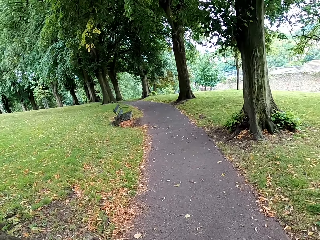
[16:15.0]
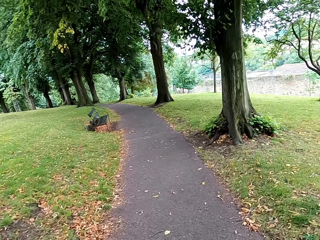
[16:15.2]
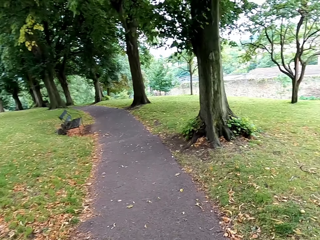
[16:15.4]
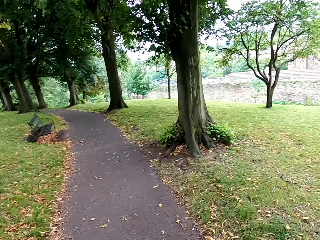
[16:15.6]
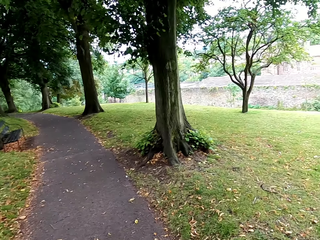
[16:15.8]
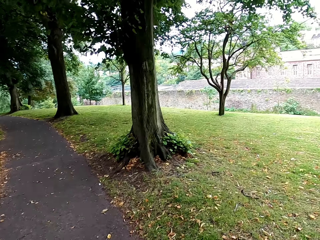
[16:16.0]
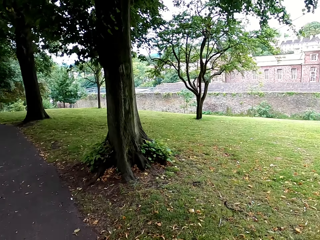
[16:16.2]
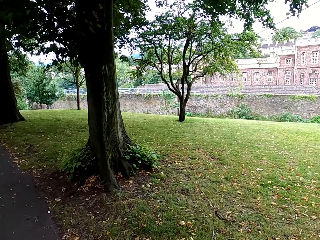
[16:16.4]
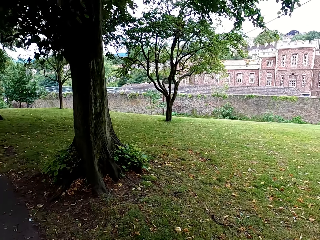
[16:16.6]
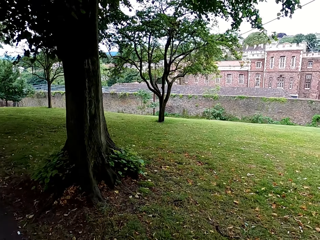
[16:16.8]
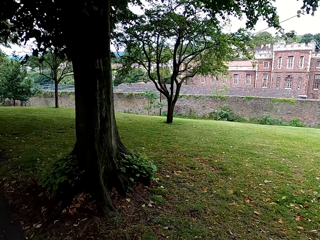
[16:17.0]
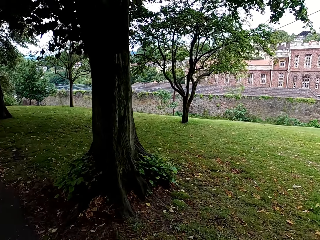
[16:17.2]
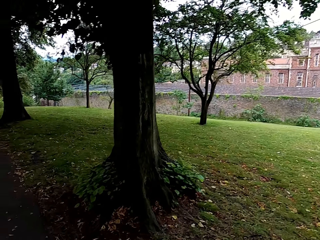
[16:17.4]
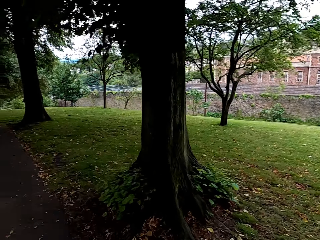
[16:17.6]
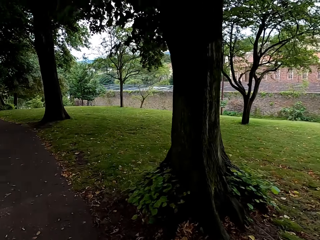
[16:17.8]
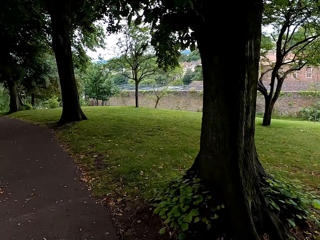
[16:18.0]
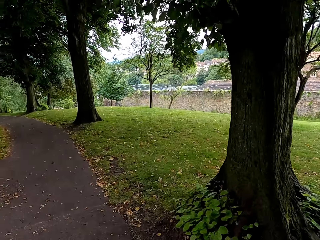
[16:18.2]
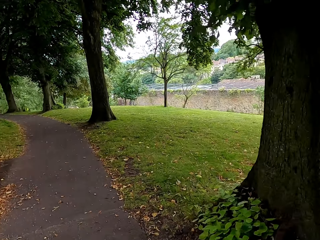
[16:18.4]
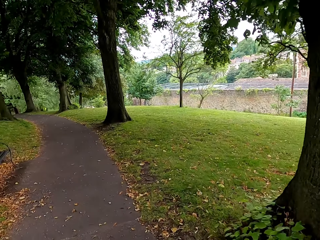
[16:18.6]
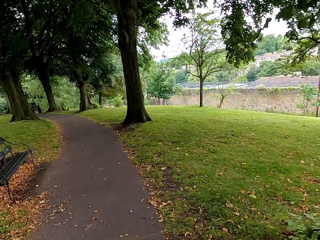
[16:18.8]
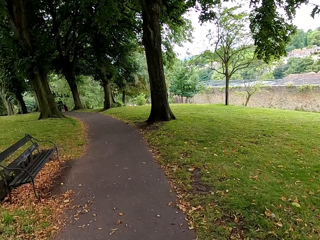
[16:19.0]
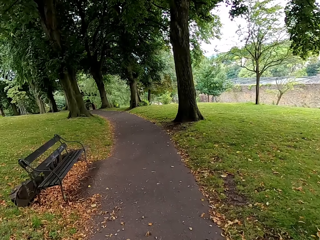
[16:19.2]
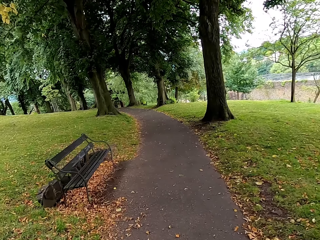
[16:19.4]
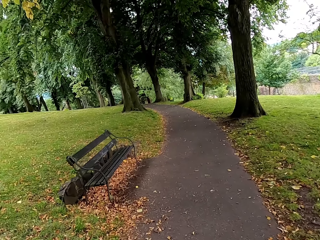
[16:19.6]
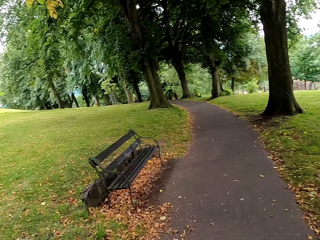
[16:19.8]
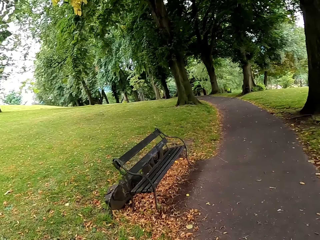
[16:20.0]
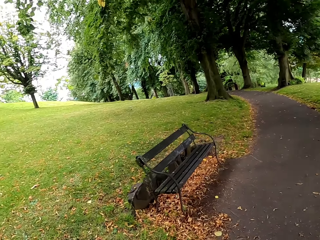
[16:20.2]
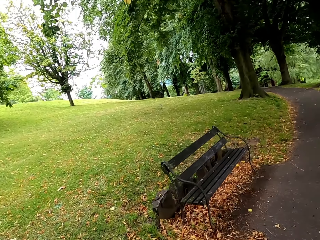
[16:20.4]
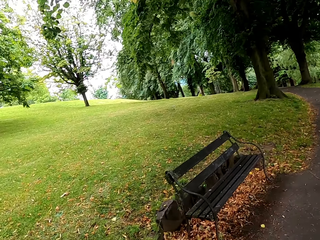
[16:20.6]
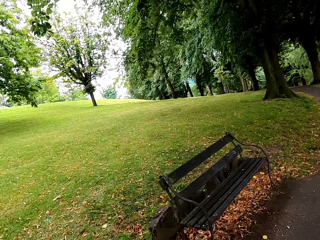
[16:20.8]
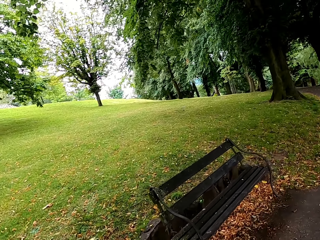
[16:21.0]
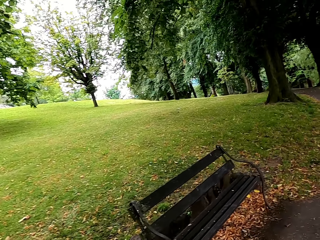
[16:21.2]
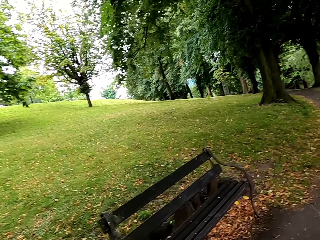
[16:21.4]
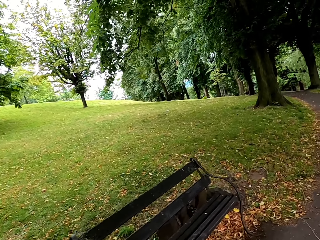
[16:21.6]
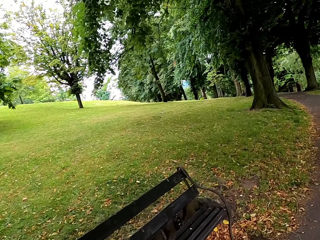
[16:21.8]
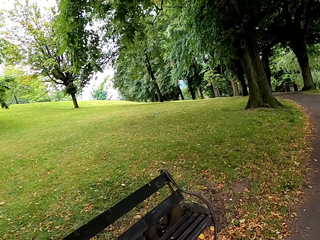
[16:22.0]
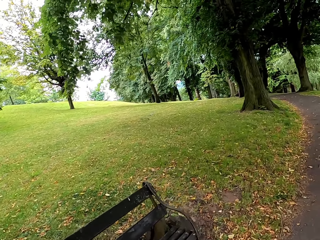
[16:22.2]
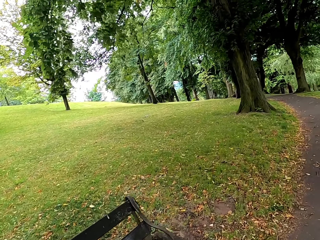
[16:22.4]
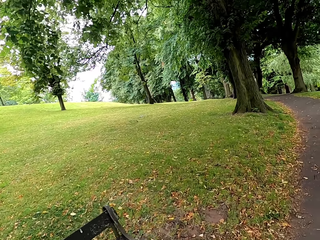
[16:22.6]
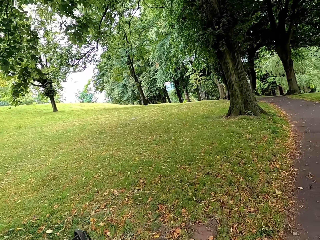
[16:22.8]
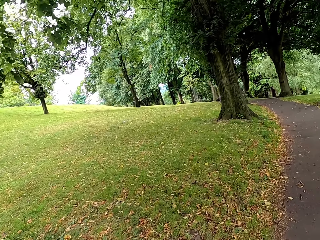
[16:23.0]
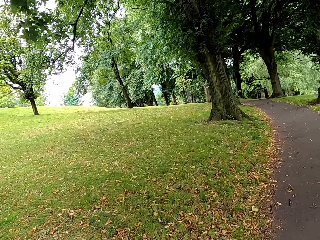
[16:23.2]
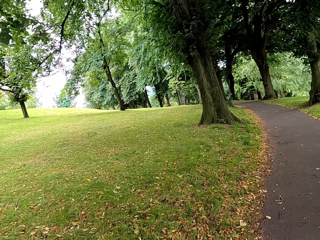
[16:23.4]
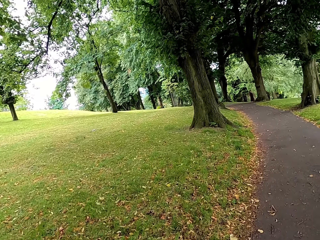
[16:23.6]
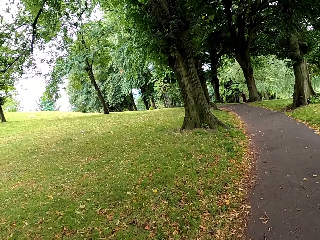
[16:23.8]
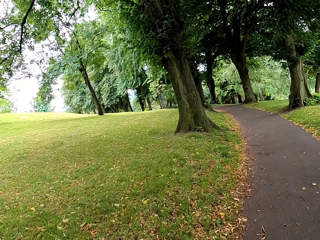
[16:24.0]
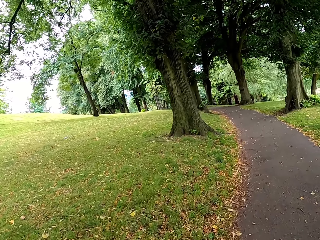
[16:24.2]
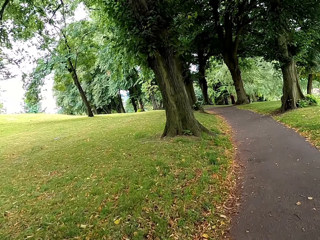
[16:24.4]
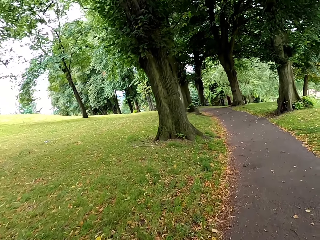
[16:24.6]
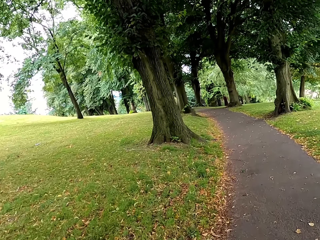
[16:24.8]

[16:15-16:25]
The camera wearer looks around. They walk around the street.

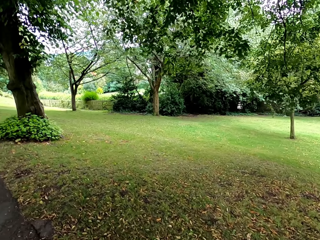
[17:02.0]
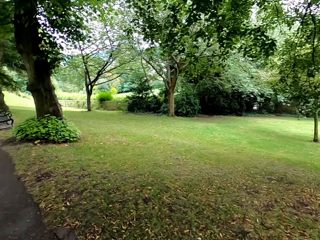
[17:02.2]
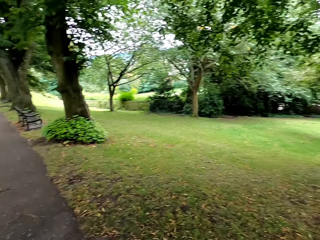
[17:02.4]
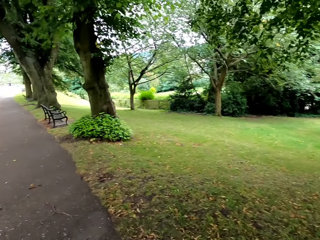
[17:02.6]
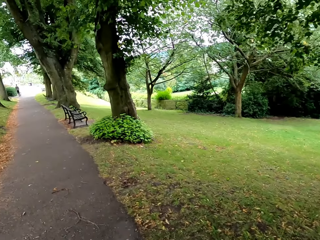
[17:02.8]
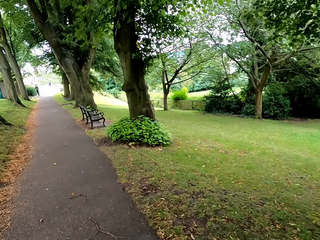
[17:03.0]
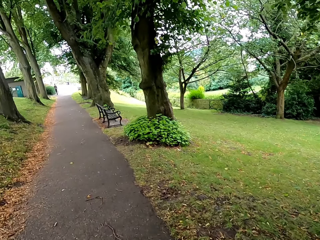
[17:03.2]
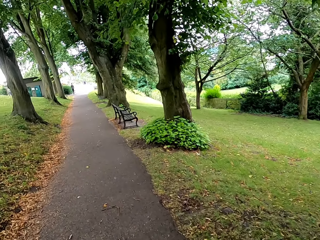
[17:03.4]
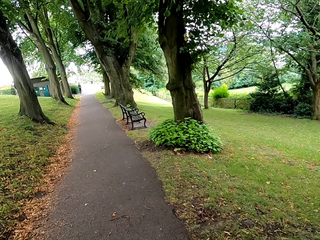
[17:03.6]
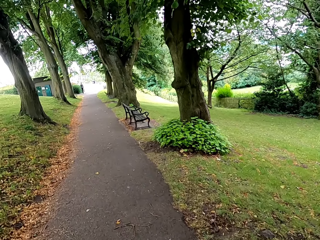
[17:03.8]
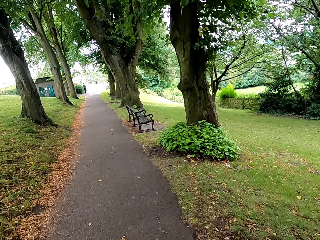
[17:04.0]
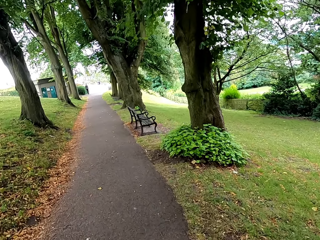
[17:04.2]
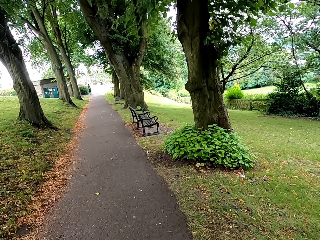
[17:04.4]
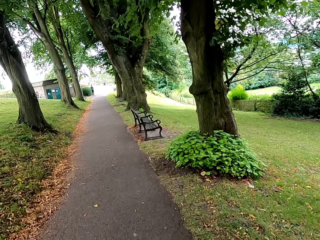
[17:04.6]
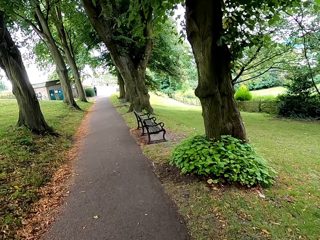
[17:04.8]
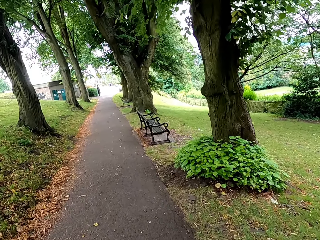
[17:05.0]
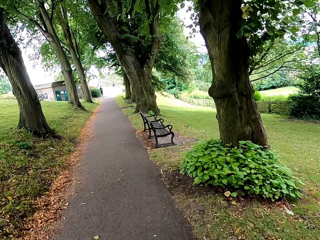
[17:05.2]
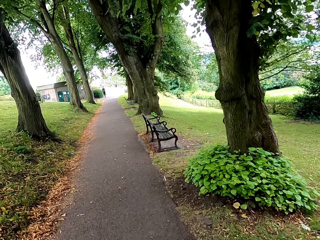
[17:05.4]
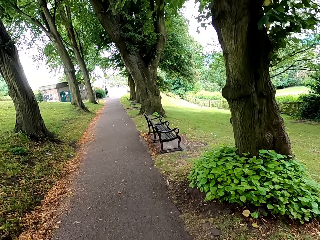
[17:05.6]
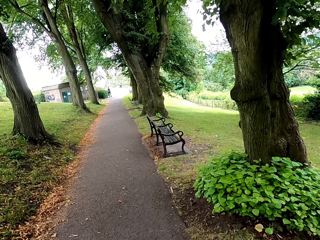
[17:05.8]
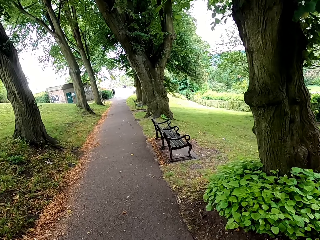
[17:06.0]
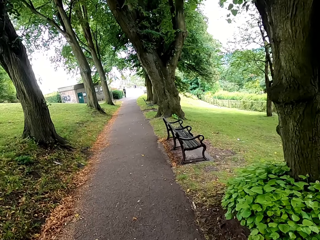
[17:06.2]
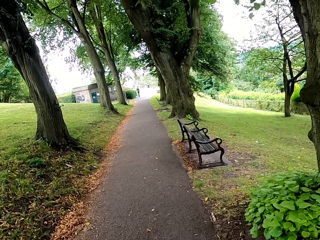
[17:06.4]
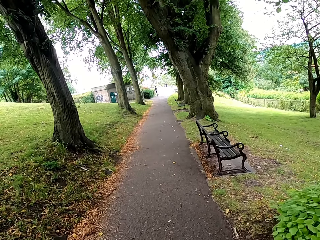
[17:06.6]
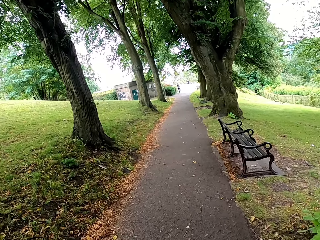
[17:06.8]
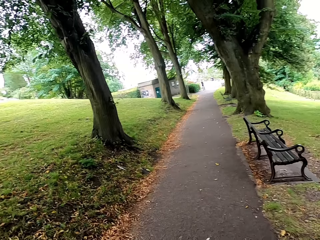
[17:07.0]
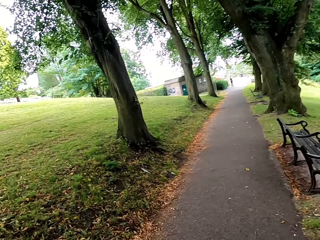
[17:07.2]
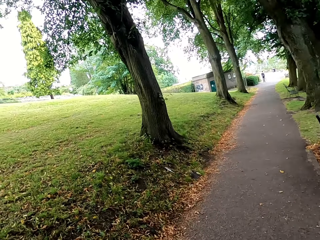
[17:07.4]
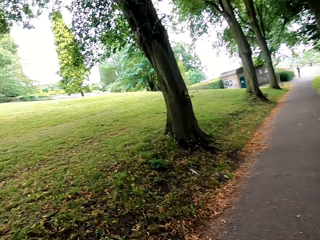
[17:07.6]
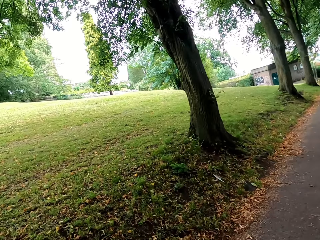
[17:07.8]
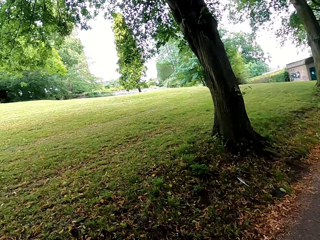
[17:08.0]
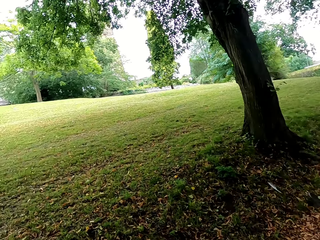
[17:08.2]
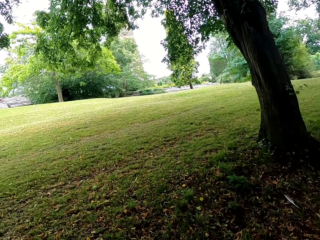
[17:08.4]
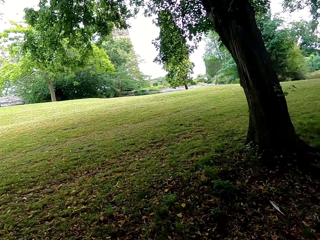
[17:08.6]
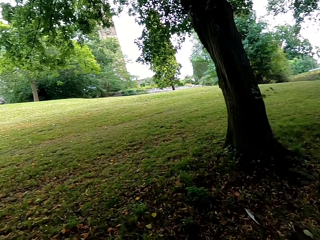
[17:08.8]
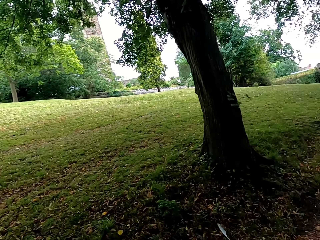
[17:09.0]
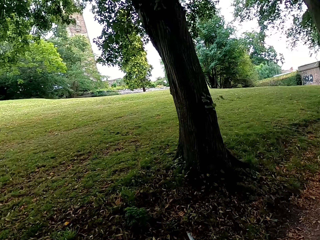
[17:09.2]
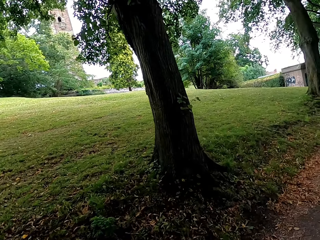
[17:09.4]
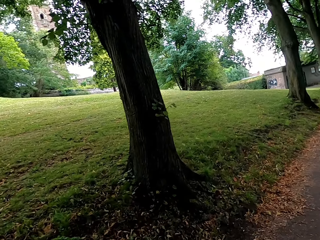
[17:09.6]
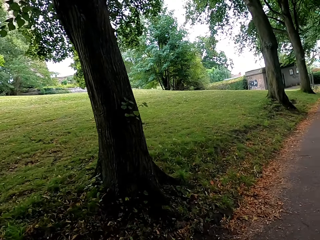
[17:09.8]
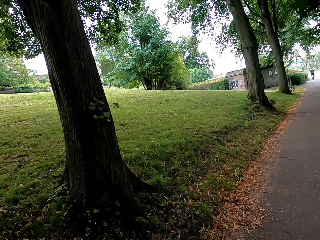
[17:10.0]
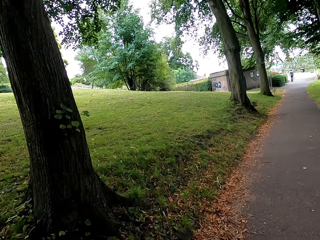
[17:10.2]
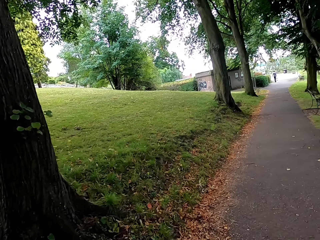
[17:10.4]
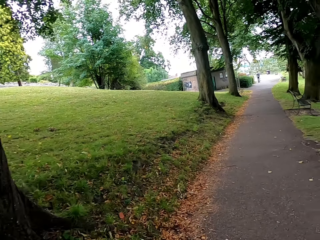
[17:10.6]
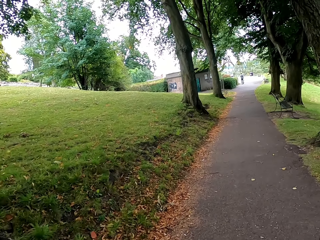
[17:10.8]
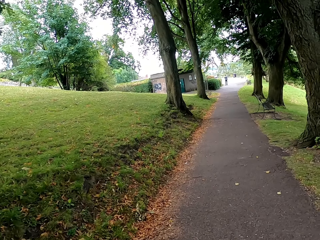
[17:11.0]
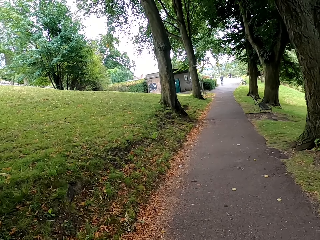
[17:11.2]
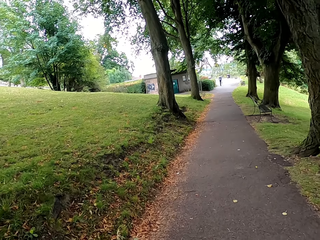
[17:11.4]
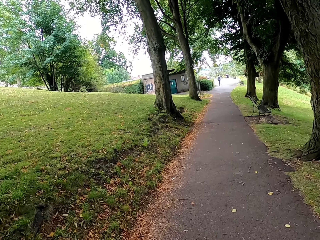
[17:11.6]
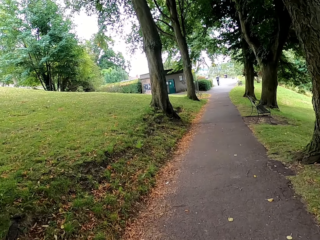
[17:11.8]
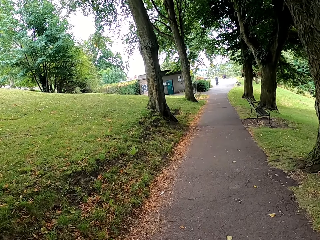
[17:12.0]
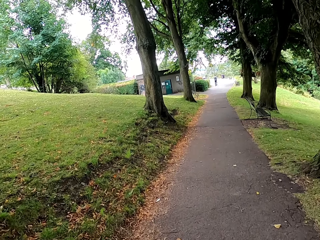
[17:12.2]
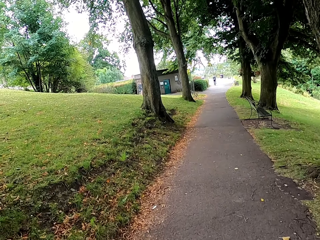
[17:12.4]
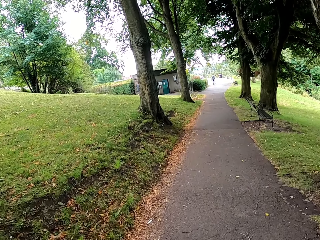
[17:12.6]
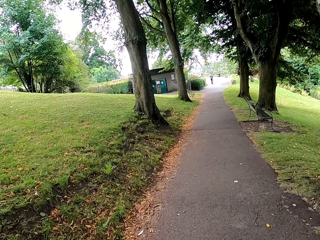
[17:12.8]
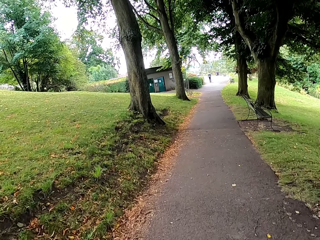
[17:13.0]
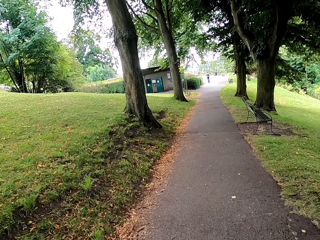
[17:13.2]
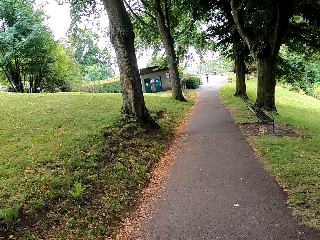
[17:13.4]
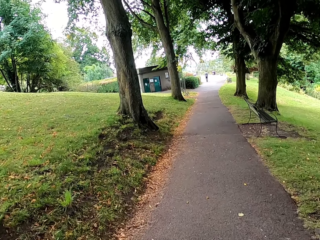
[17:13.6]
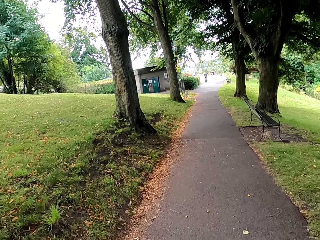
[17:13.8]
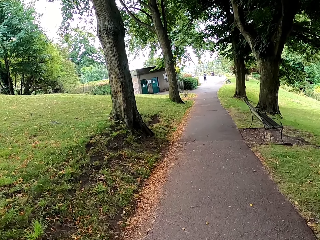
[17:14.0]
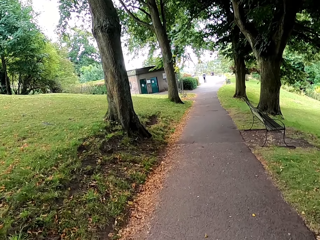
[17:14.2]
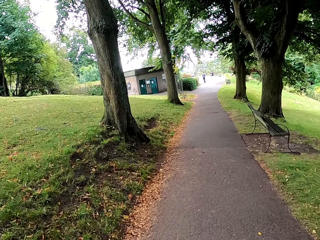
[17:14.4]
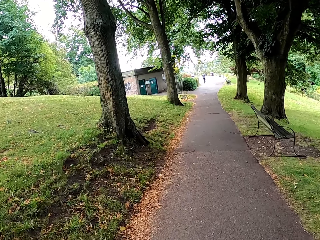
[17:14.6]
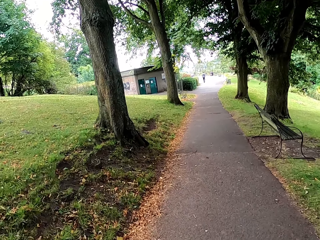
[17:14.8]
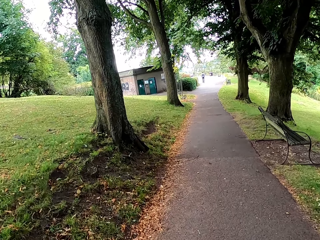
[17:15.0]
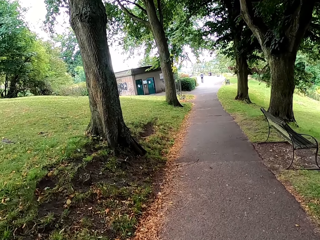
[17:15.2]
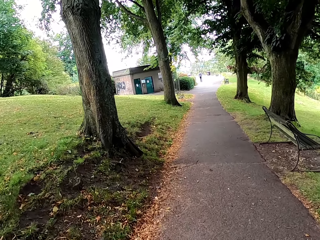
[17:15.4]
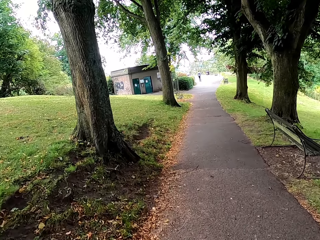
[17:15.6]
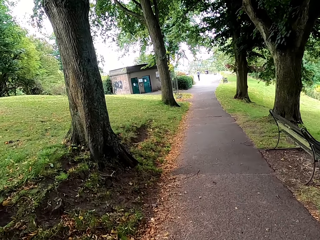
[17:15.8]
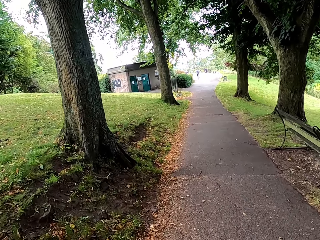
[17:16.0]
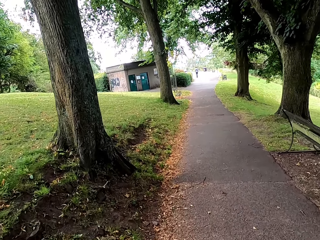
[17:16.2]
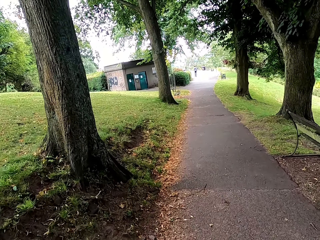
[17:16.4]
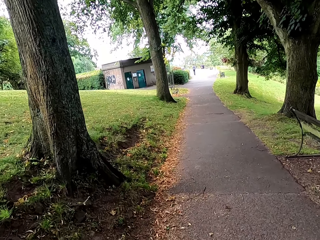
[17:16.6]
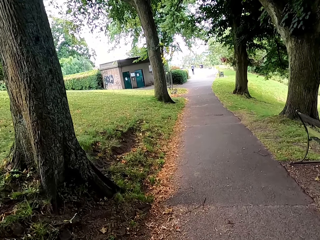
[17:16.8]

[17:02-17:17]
The camera wearer looks around. They turn left. They walk around the street.
